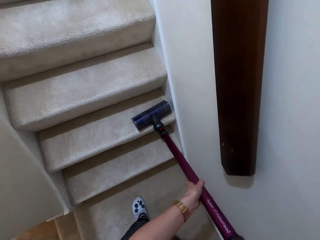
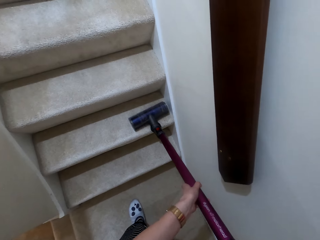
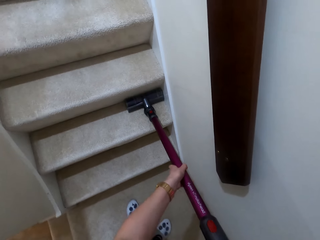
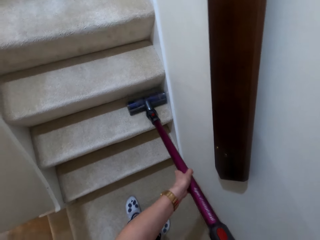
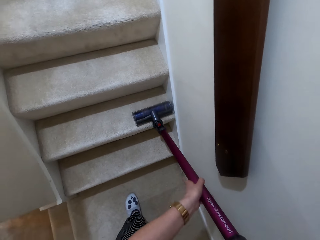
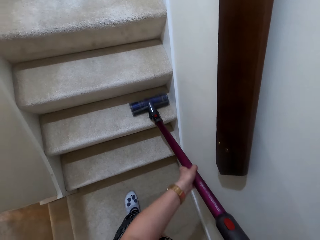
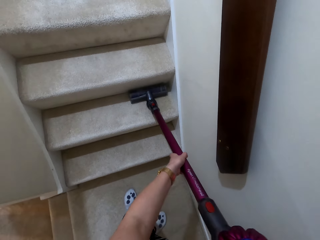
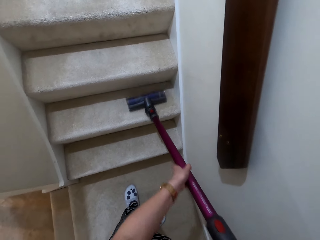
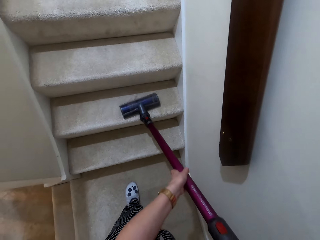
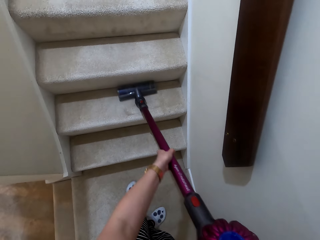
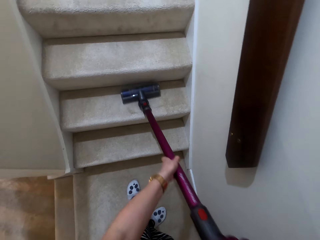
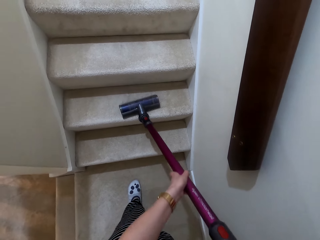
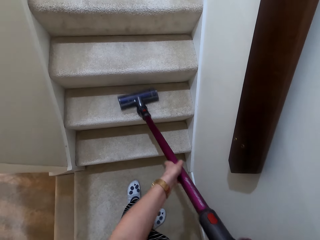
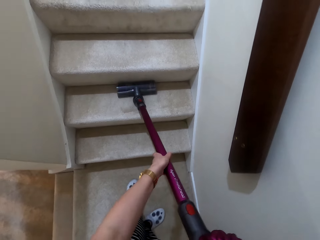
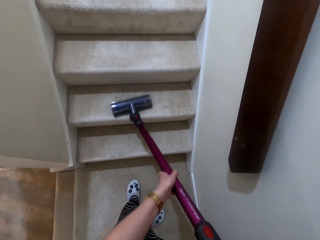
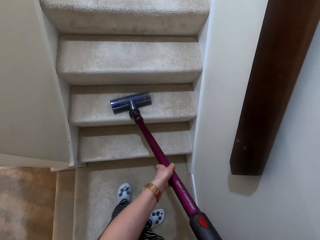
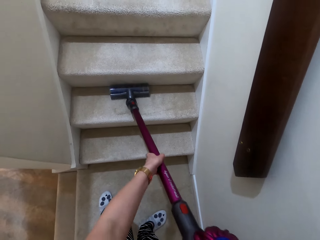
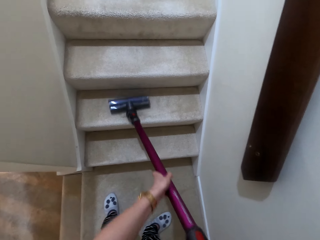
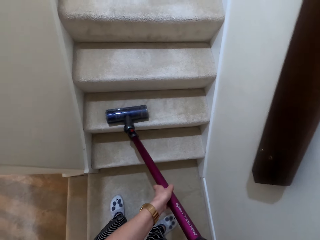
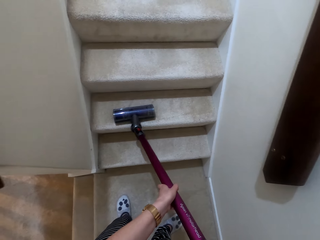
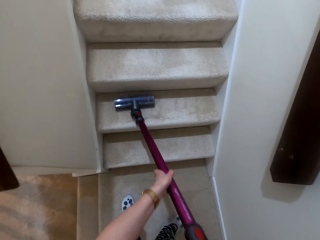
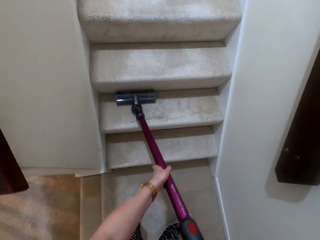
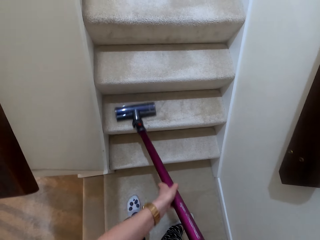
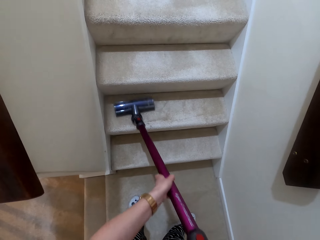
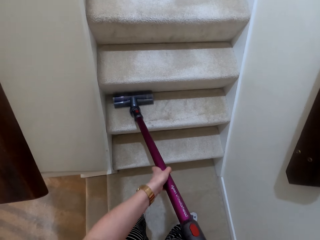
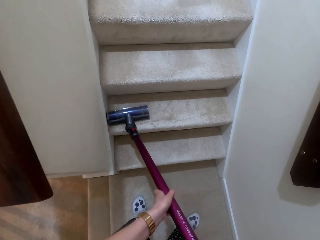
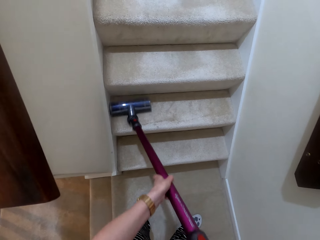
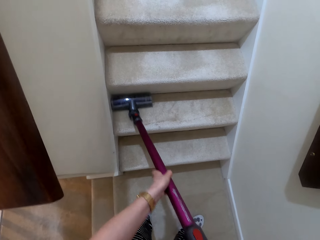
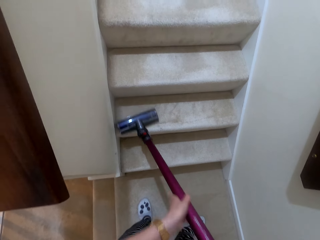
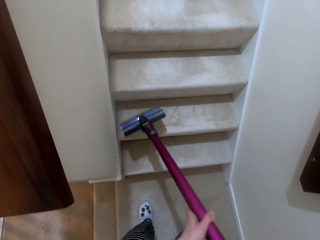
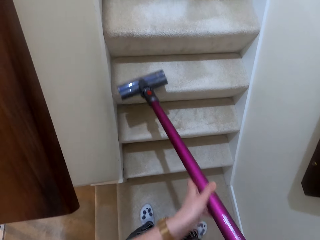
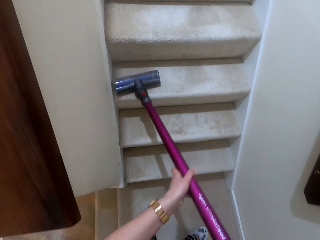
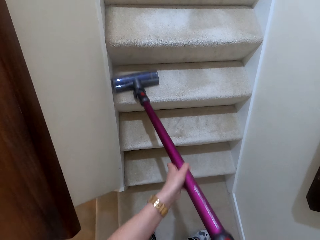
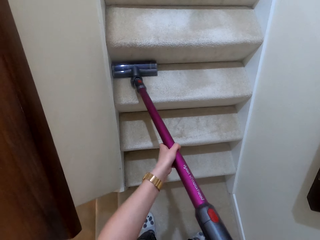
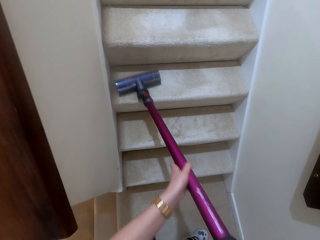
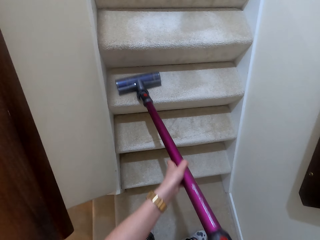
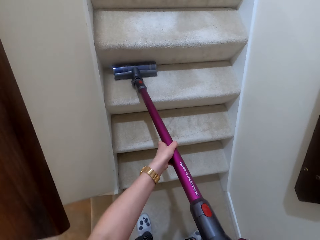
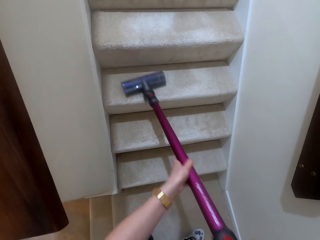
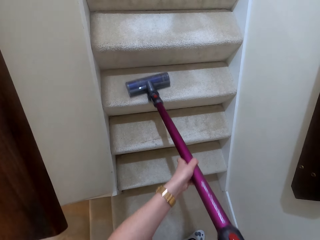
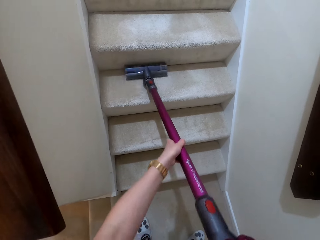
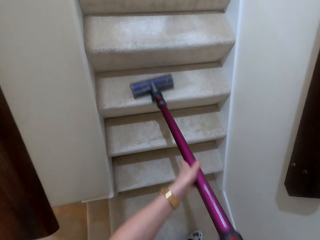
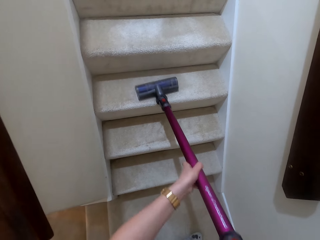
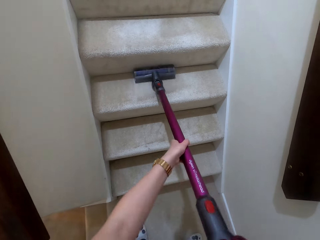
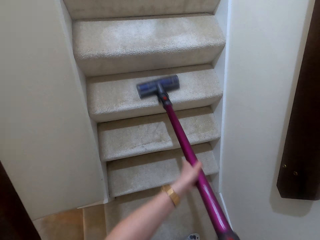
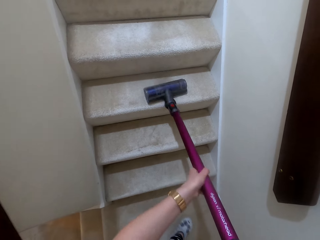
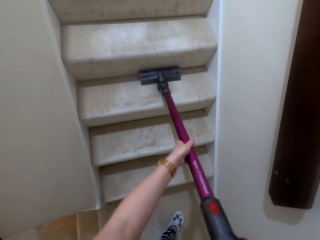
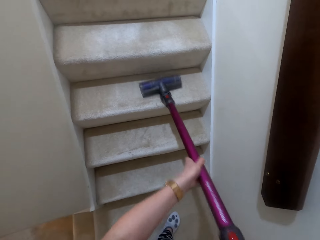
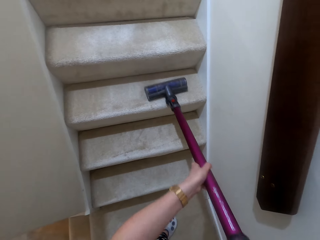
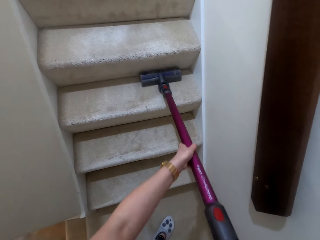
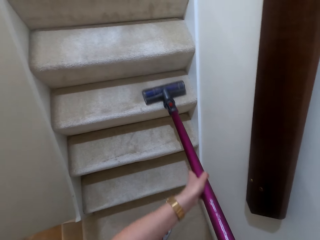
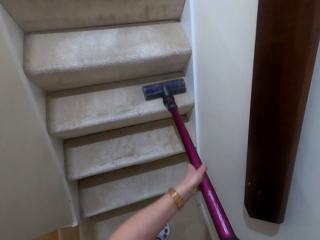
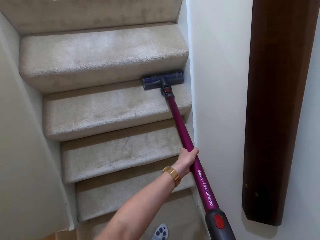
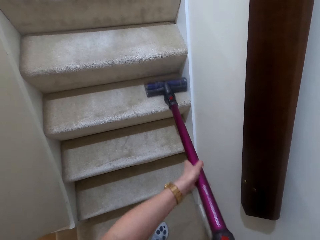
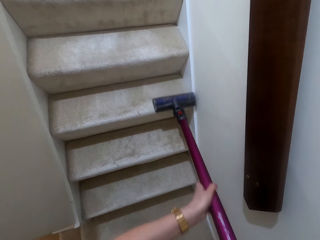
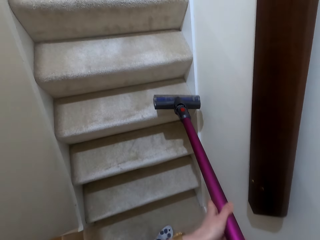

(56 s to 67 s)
The camera wearer cleans a stair with a vacuum cleaner. They clean the stair with the vacuum cleaner again.

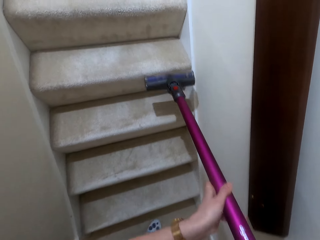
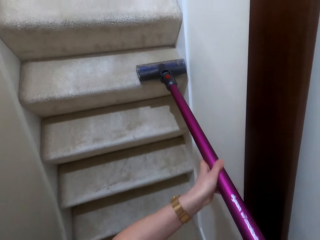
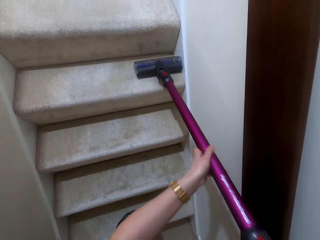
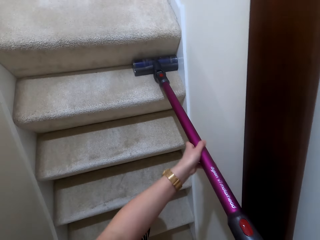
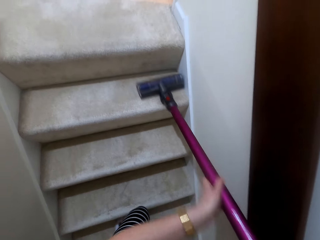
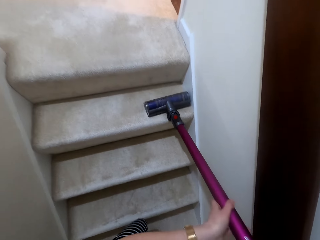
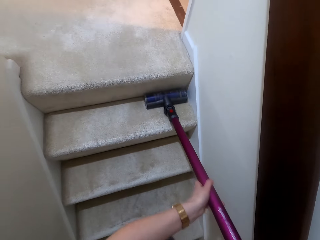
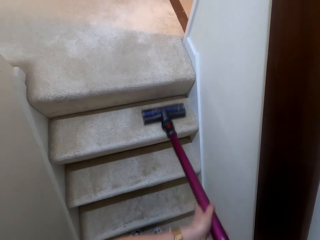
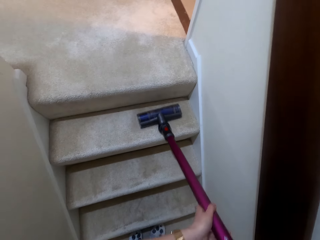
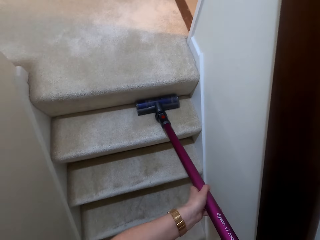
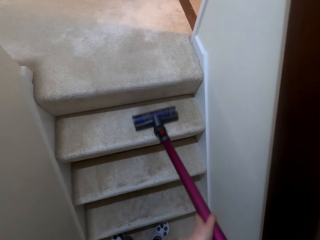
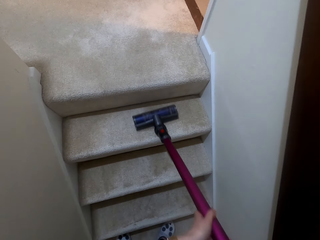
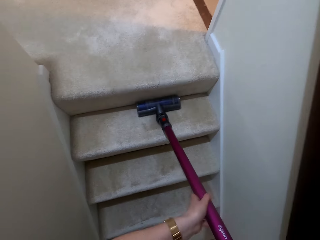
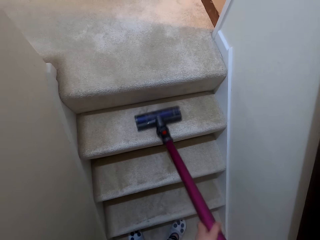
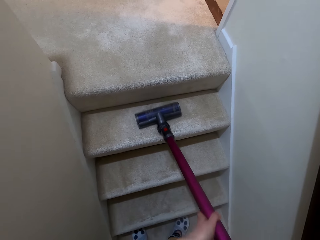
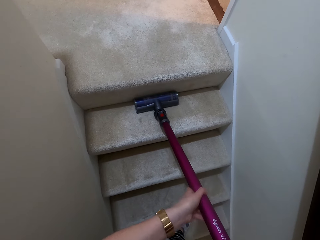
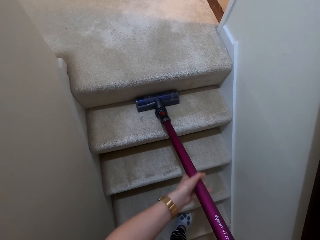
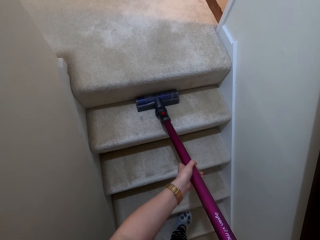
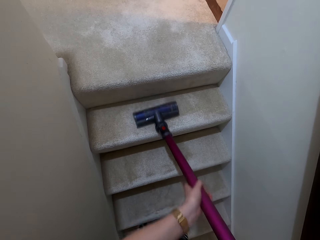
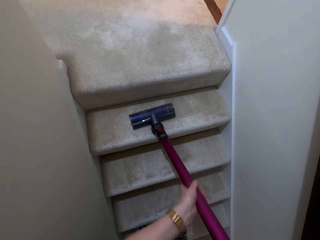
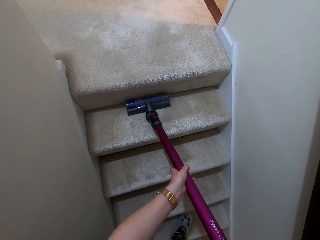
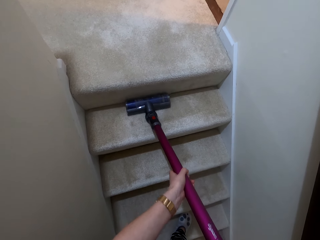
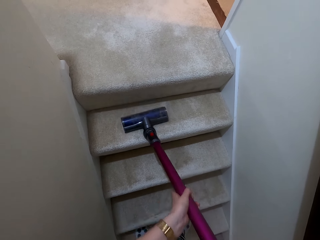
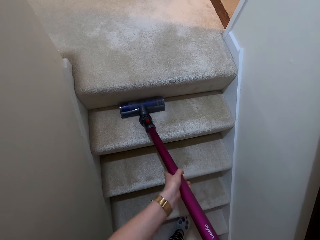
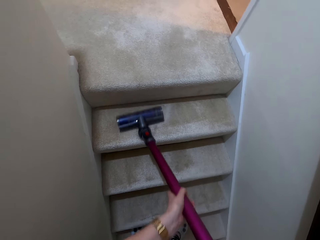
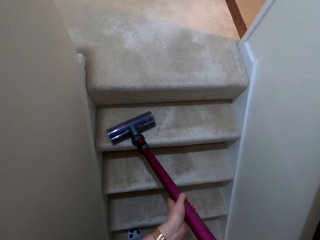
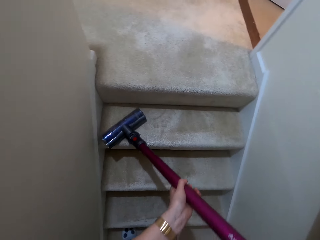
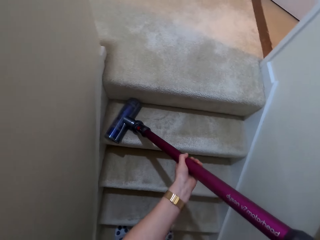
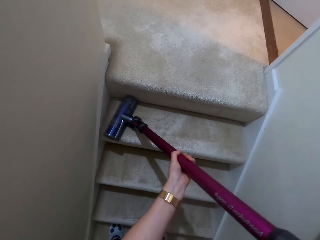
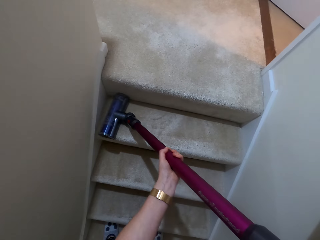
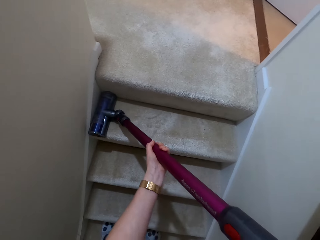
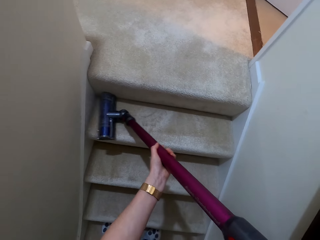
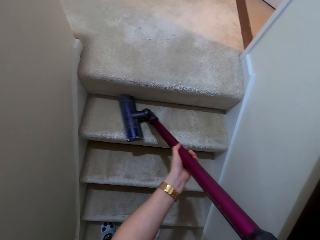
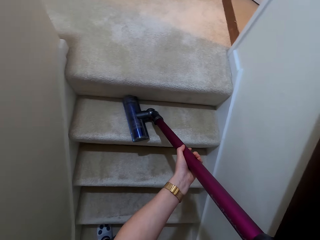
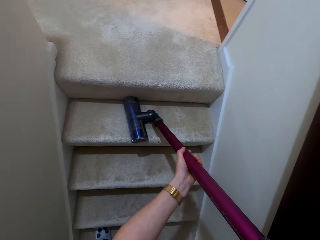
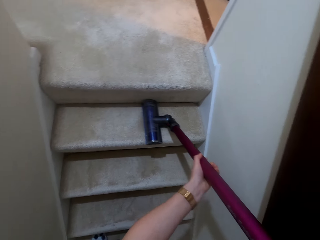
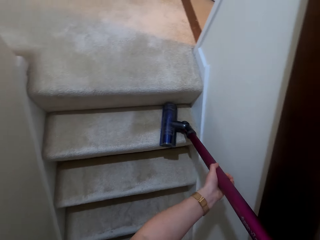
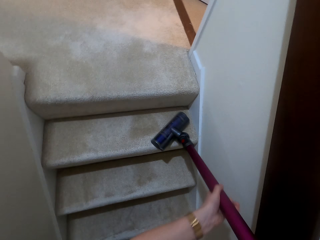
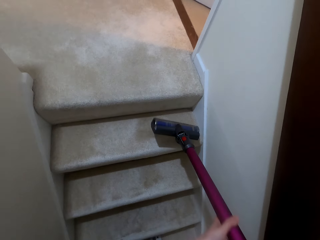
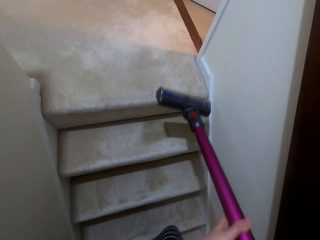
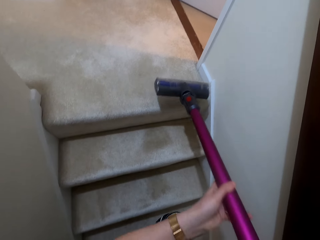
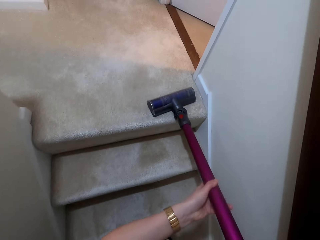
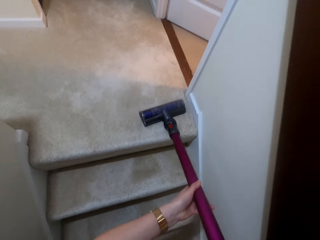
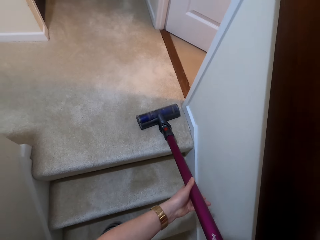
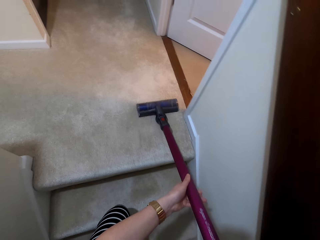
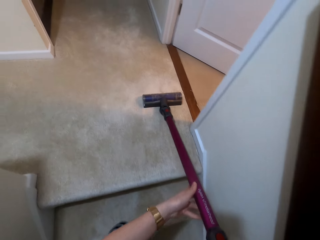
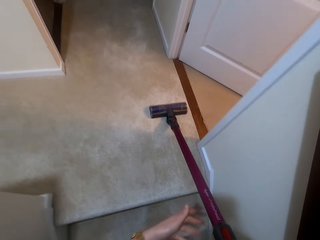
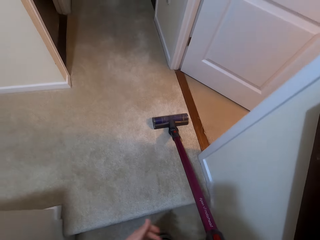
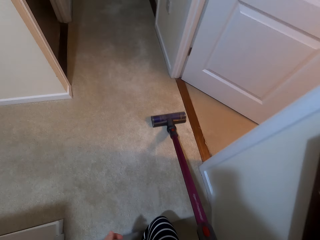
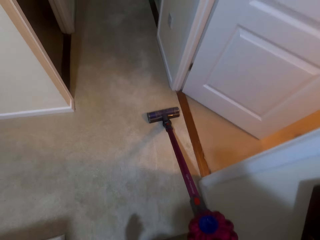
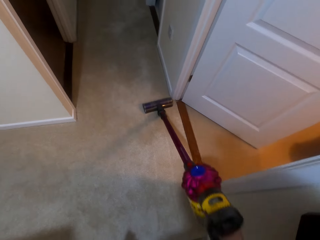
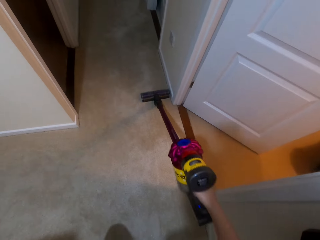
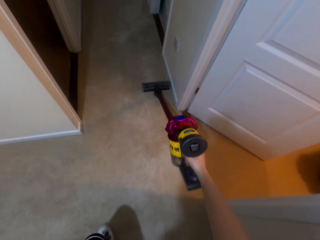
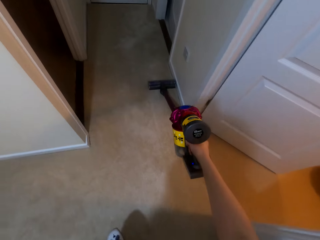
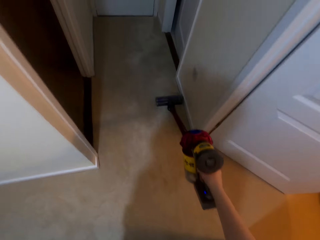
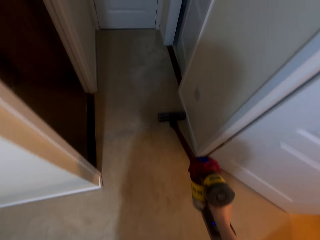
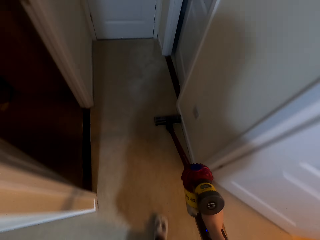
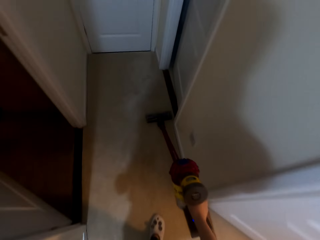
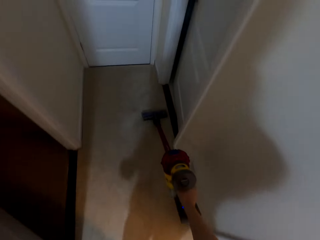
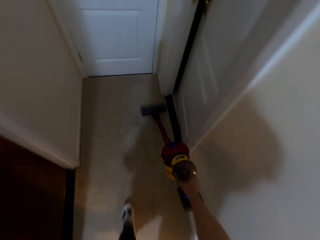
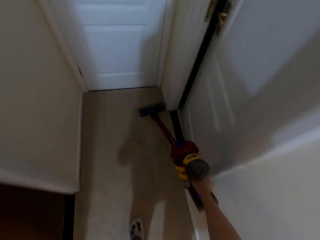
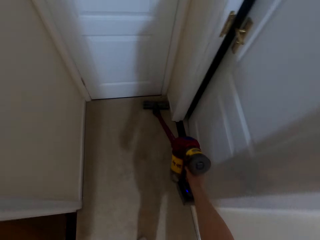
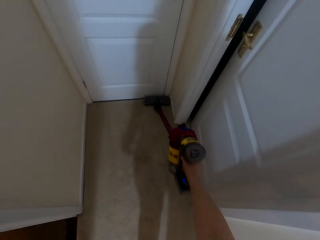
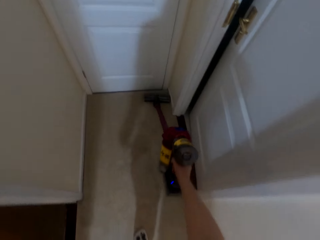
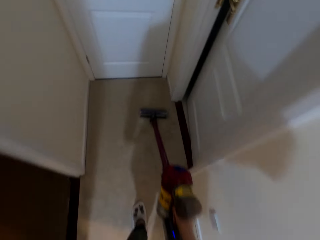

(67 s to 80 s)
The camera wearer cleans a stair with a vacuum cleaner. They climb the stairs. They vacuum the house with the vacuum cleaner.
